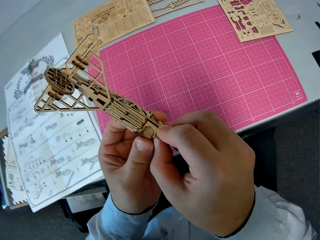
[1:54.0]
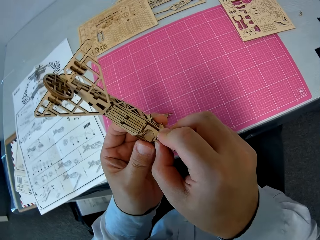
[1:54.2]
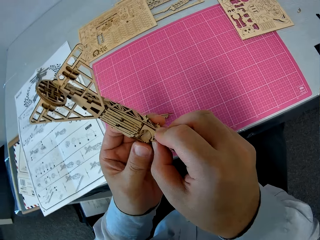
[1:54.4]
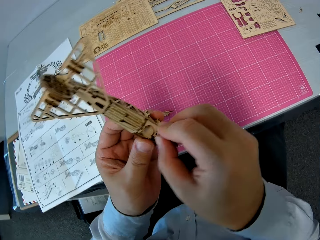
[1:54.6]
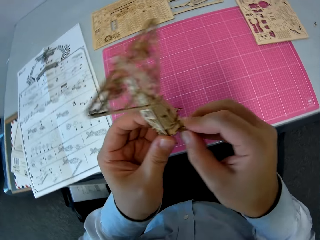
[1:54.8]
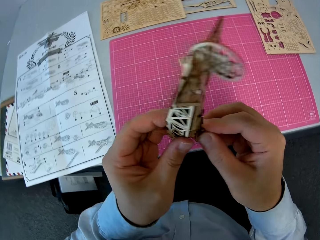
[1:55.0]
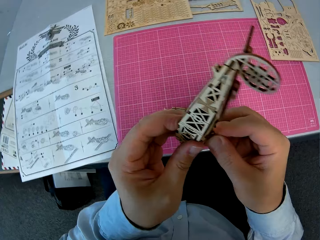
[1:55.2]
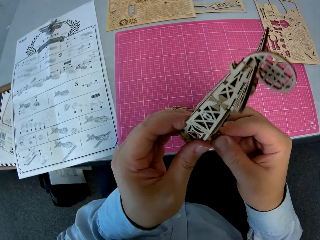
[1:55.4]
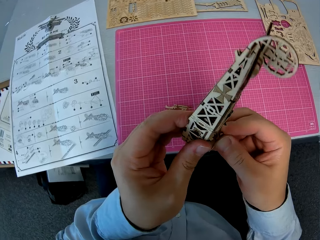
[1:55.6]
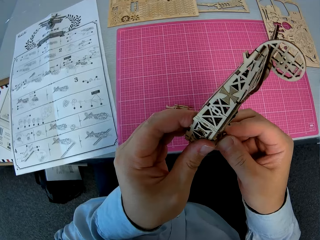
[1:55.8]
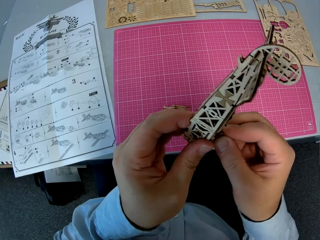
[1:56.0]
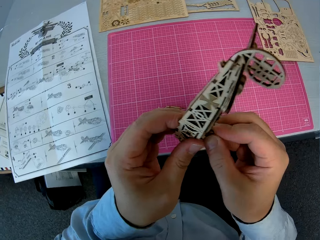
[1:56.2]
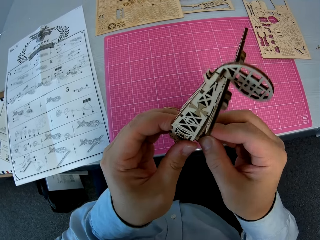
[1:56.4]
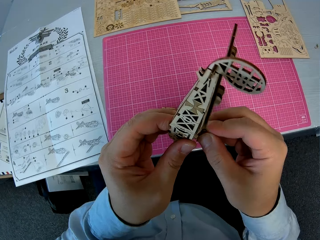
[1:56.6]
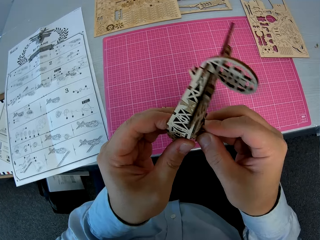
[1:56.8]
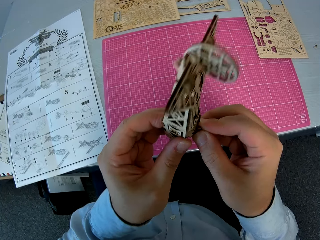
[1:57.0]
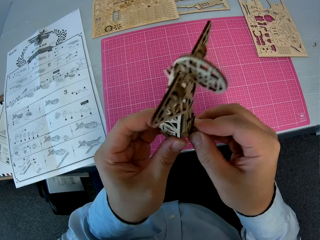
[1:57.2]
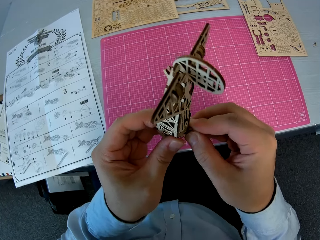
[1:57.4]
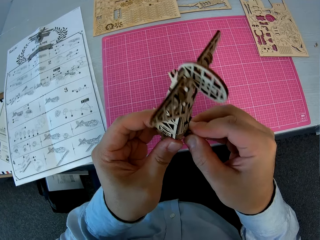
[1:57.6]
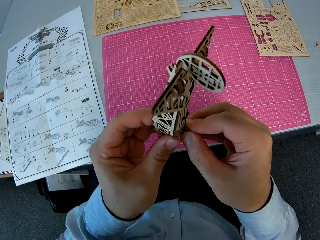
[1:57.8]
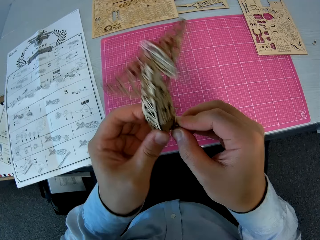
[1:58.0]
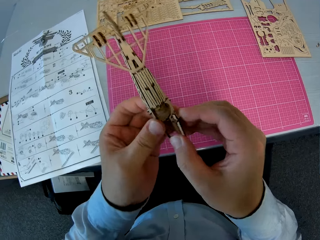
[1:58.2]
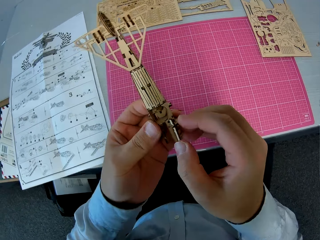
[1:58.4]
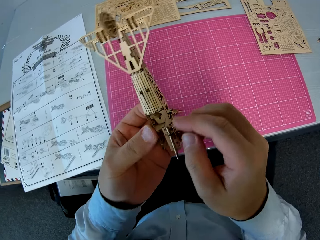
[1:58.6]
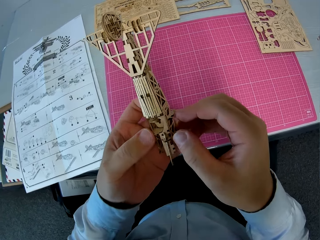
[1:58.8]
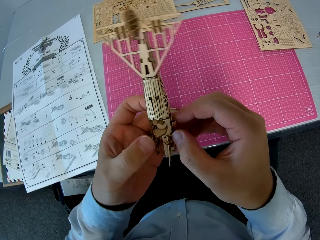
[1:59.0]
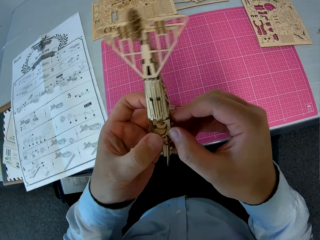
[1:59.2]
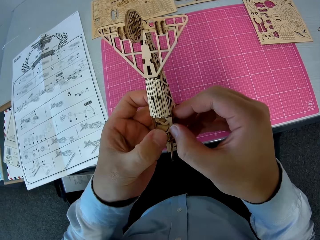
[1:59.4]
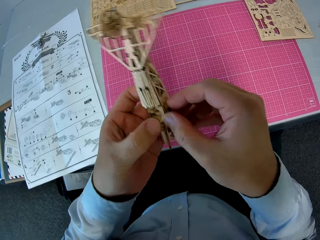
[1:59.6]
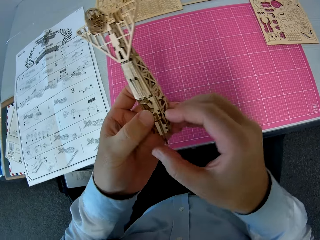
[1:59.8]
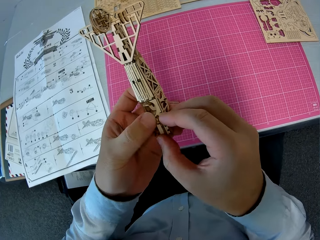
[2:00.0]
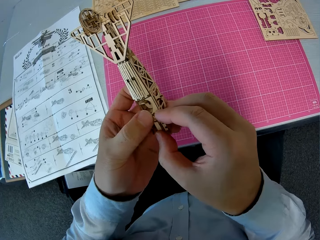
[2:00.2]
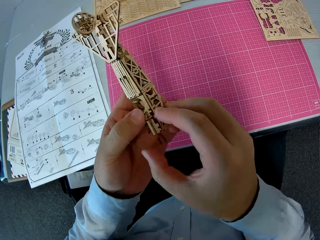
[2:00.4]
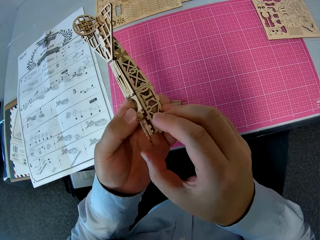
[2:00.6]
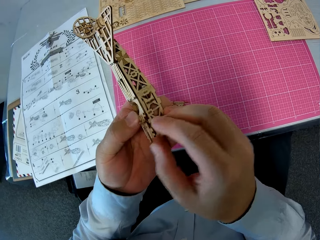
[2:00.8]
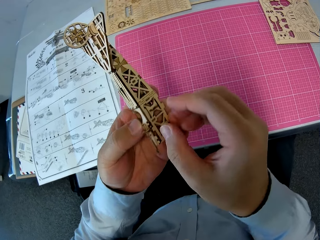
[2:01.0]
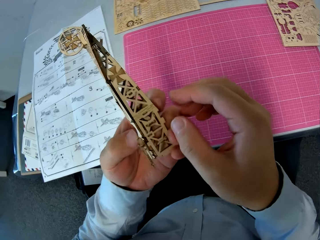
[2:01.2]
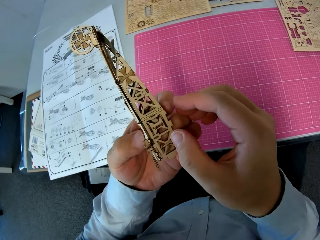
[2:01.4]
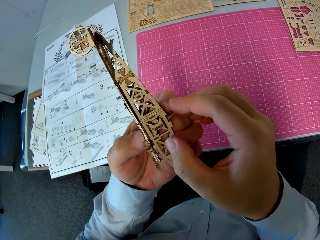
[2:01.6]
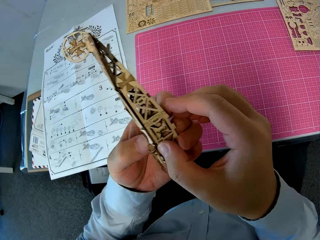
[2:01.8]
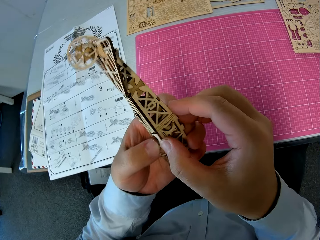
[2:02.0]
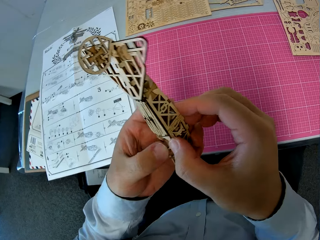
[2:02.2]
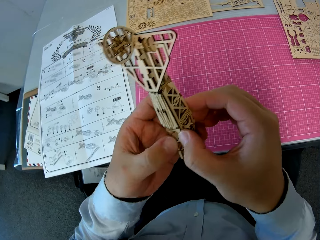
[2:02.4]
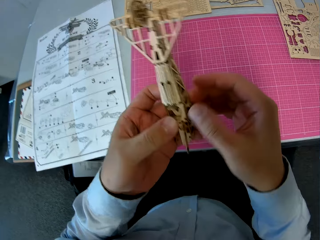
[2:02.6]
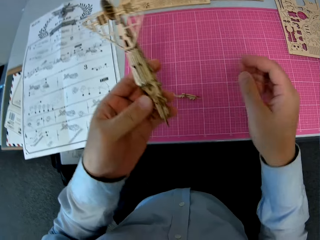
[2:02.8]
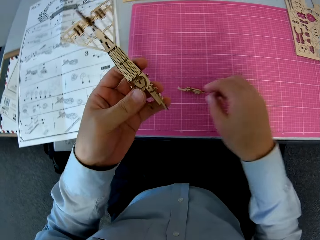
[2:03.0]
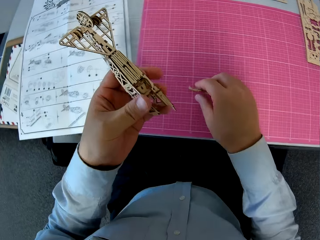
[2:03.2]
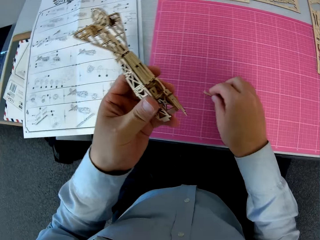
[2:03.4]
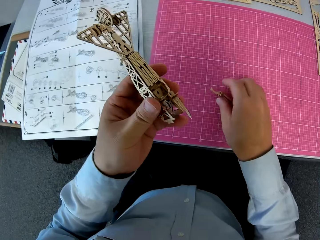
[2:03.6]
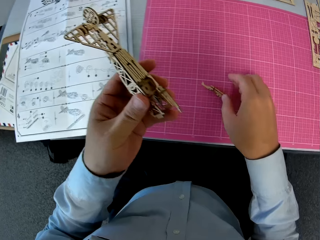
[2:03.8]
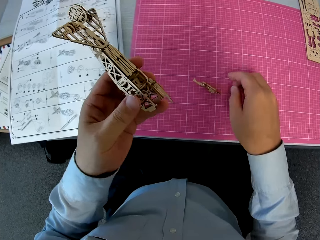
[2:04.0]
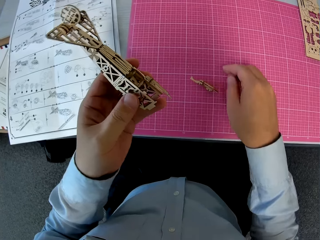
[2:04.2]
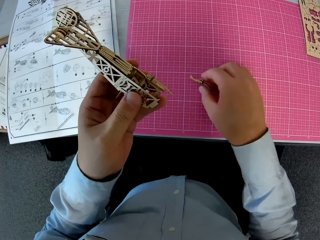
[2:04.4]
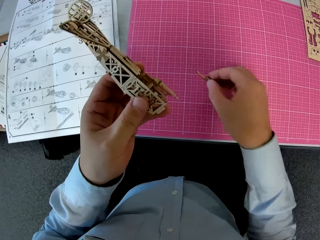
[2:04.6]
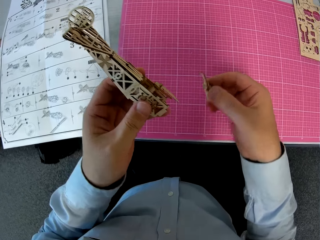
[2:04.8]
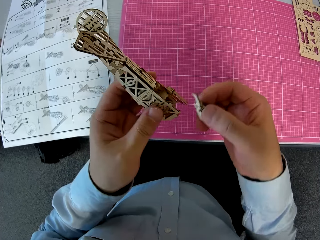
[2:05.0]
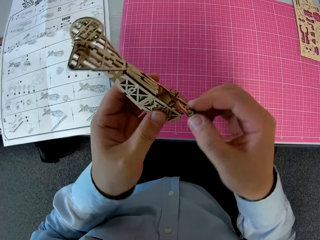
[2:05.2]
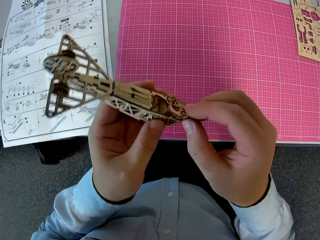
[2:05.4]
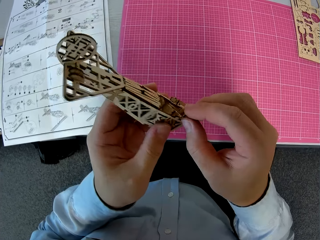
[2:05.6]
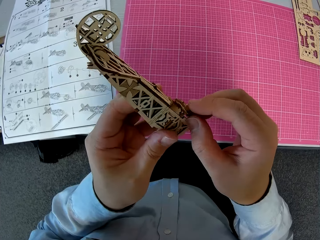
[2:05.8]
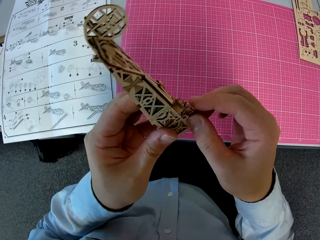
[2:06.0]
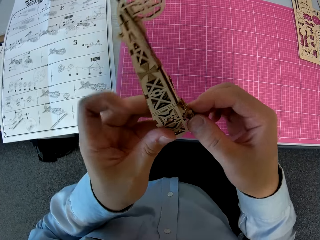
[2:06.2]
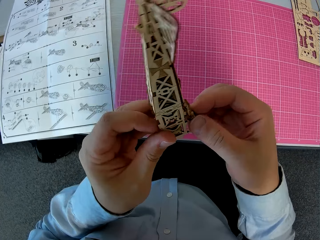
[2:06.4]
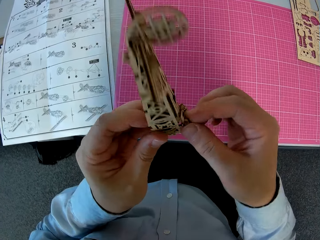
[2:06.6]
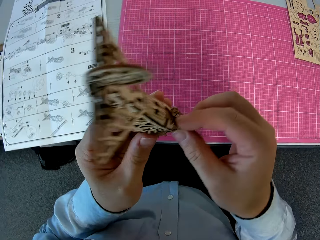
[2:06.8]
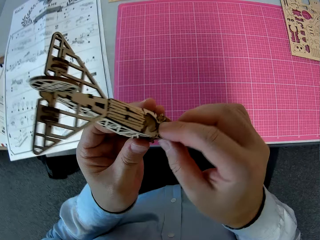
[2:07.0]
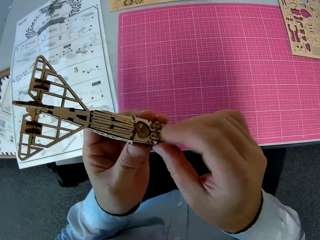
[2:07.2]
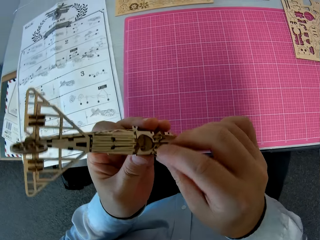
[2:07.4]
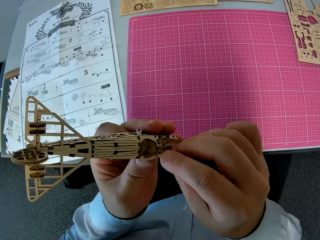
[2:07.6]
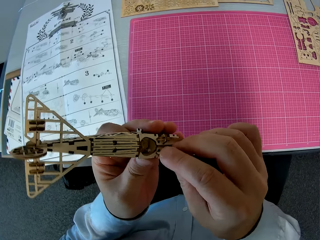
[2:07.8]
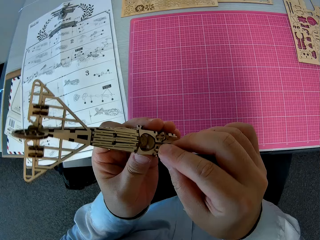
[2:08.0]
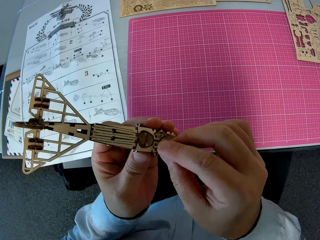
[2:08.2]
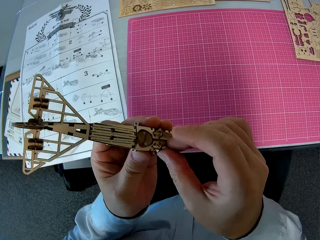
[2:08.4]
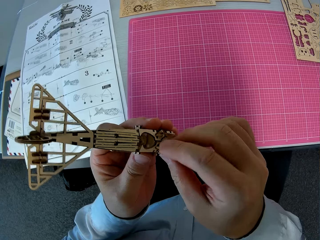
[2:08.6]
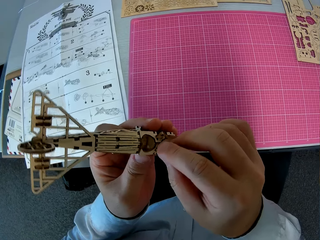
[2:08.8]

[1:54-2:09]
The camera wearer adjusts the assembled wooden pieces. They pick up a wooden piece from the cutting sheet on the desk. They attach the wooden piece to the assembled wooden pieces.

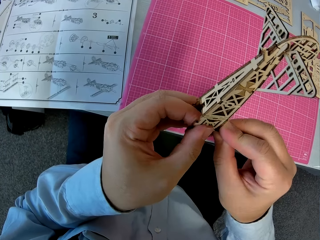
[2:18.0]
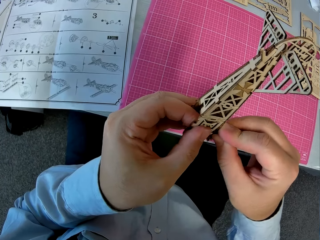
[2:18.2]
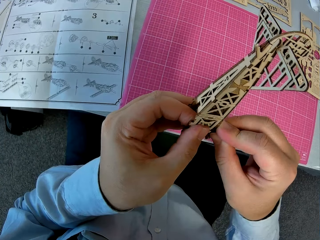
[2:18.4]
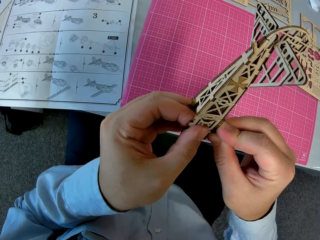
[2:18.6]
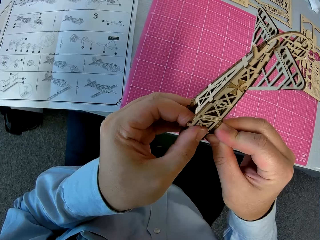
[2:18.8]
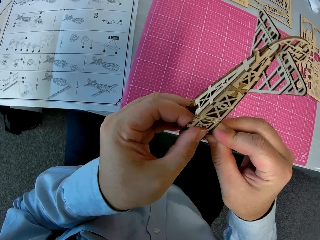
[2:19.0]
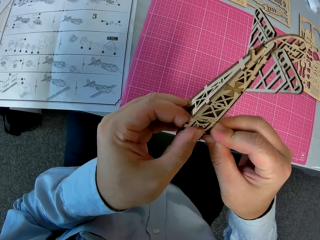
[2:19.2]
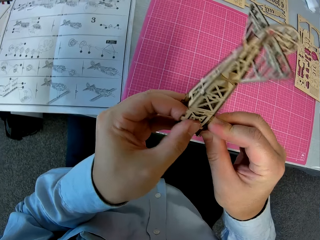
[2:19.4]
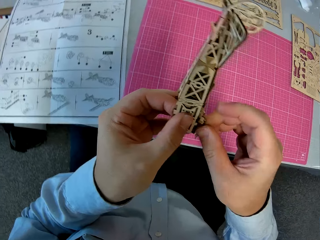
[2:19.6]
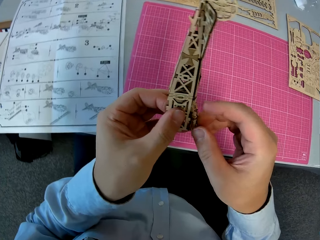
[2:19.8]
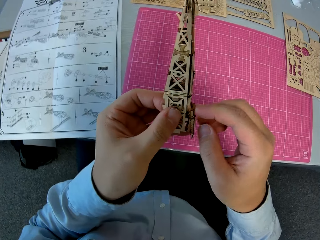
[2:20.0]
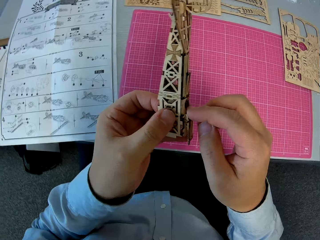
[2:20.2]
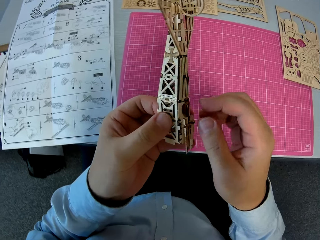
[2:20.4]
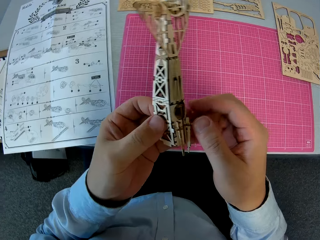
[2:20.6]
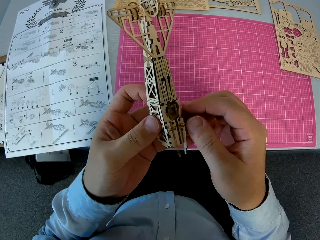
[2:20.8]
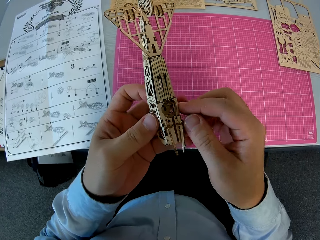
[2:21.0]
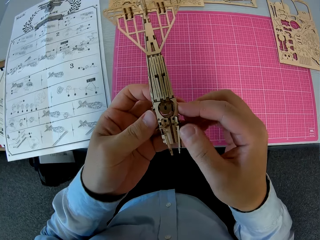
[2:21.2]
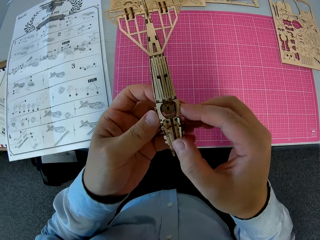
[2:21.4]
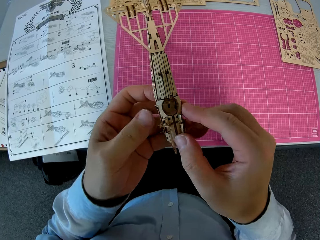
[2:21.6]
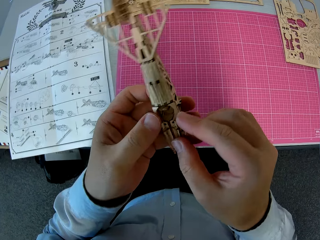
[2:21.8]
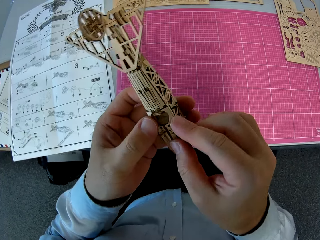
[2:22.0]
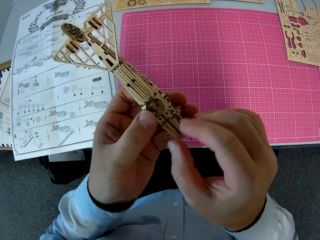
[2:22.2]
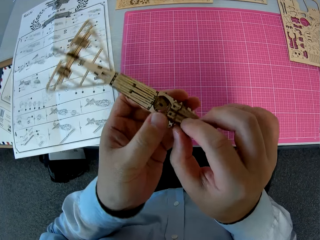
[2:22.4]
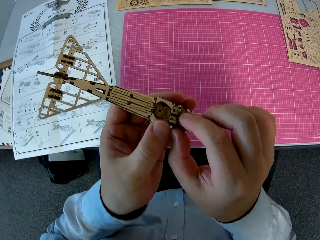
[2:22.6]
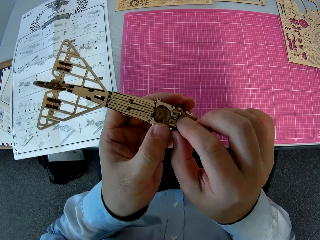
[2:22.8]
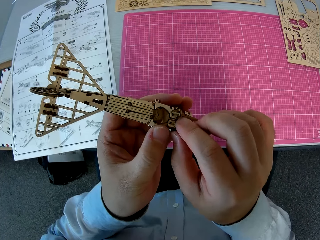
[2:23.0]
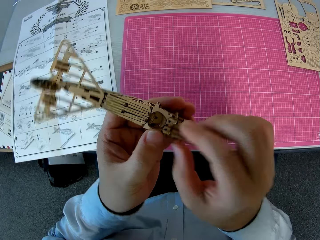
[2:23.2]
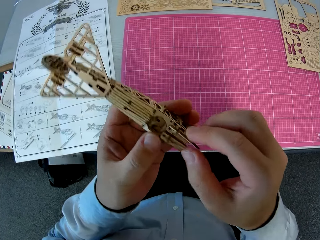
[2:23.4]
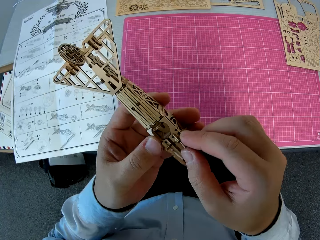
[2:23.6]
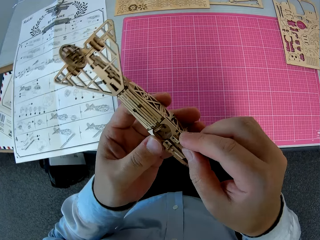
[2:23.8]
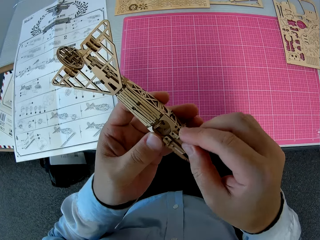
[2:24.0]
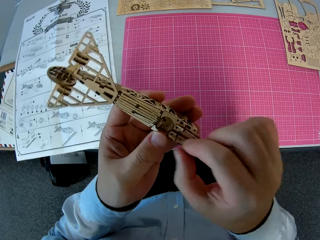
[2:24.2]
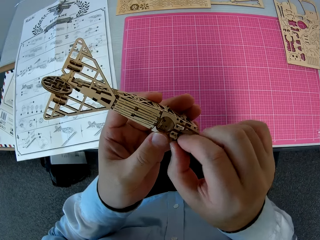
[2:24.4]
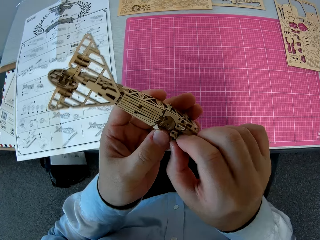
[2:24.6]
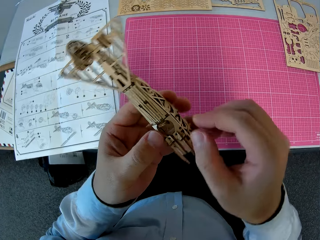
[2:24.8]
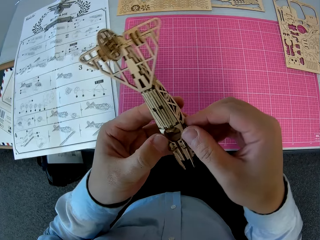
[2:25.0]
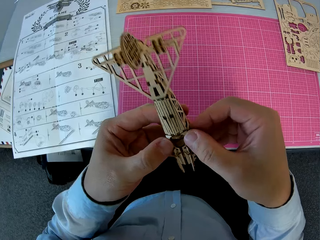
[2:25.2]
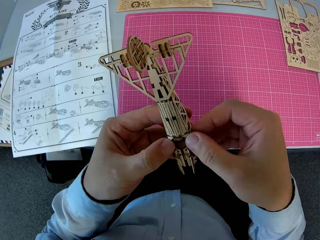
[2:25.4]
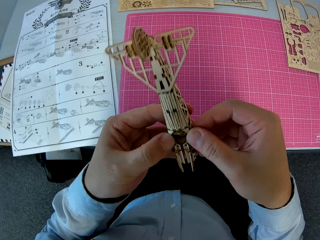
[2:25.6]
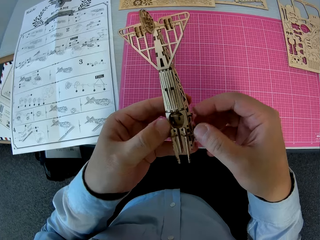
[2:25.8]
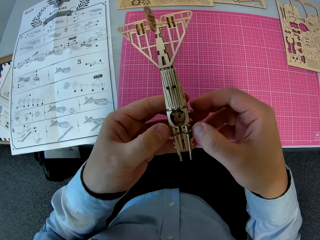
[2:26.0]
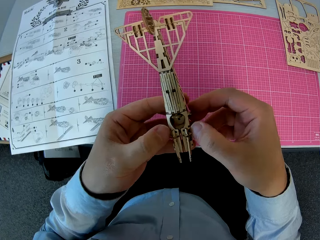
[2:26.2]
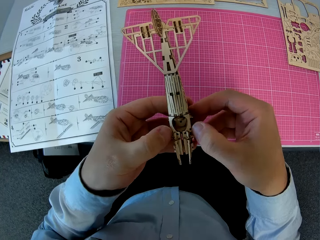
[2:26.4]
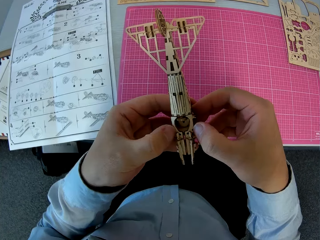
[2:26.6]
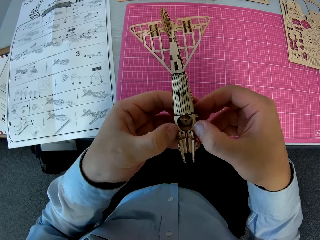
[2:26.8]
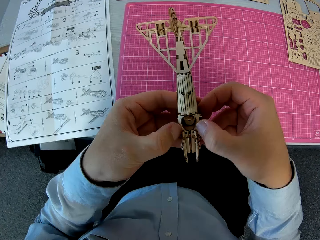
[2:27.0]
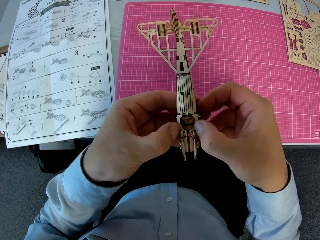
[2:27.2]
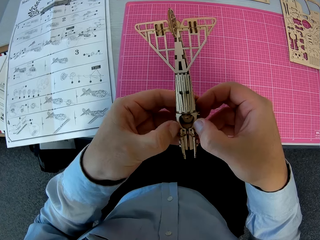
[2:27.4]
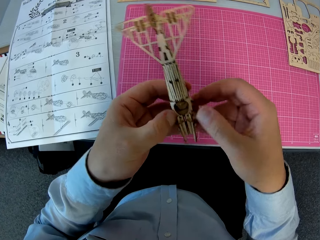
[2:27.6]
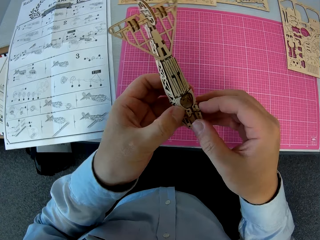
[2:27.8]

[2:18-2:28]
The camera wearer adjusts the assembled wooden pieces.
